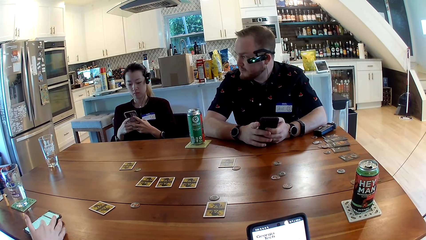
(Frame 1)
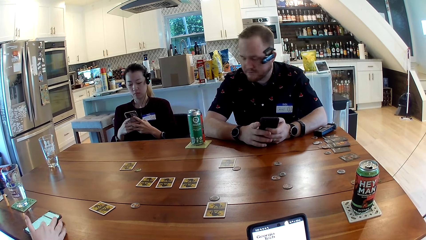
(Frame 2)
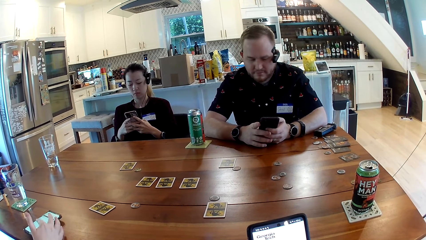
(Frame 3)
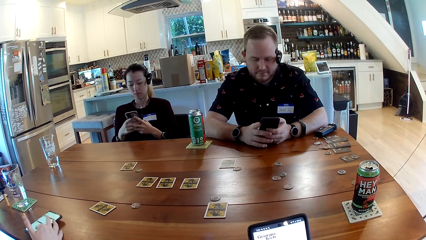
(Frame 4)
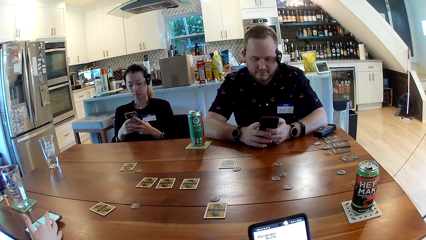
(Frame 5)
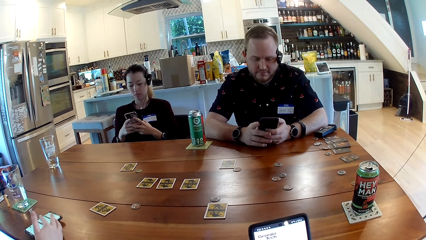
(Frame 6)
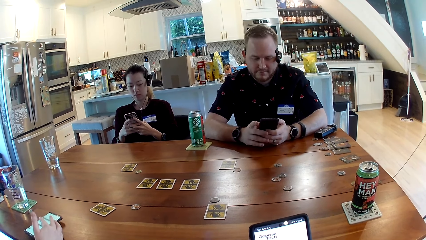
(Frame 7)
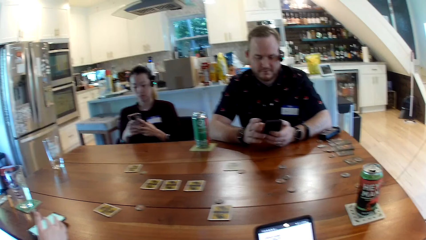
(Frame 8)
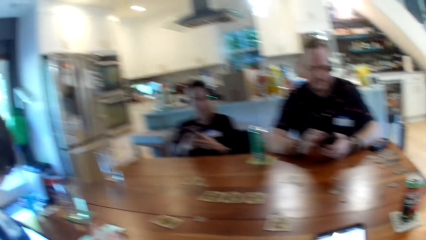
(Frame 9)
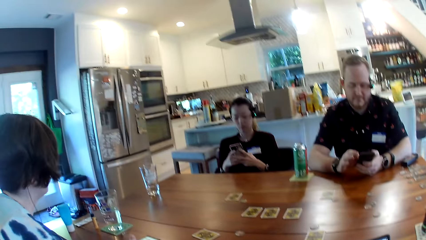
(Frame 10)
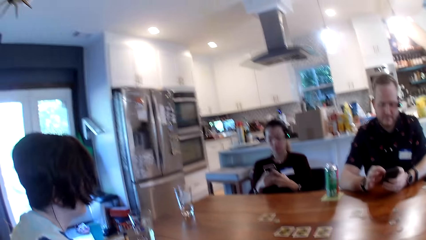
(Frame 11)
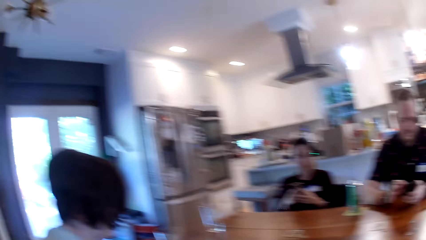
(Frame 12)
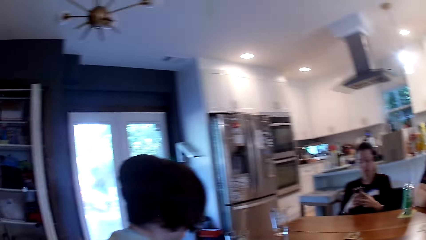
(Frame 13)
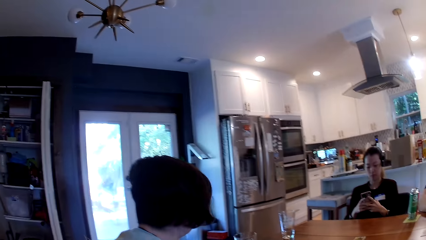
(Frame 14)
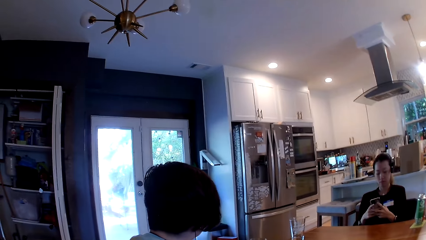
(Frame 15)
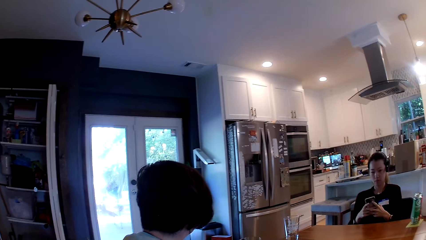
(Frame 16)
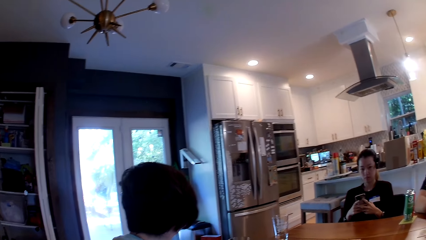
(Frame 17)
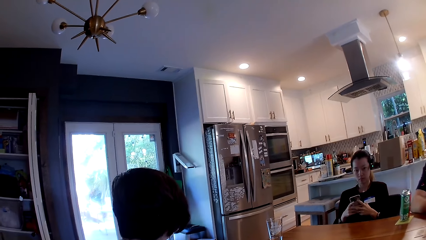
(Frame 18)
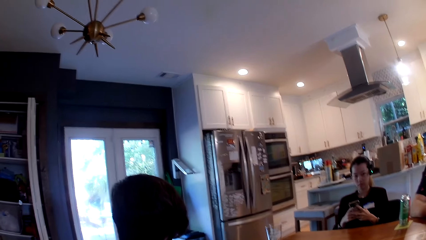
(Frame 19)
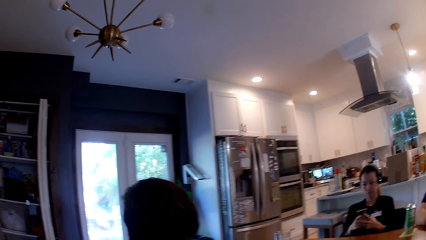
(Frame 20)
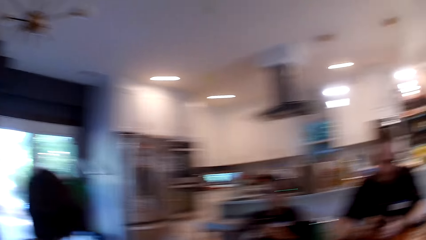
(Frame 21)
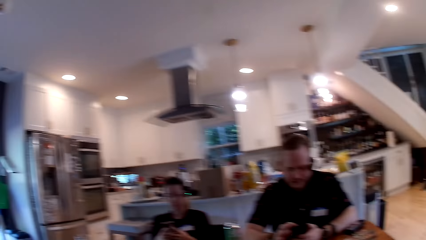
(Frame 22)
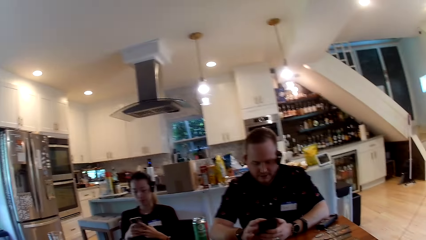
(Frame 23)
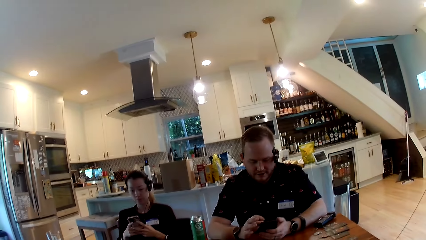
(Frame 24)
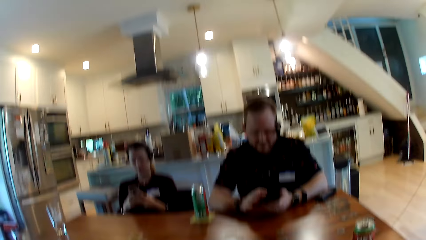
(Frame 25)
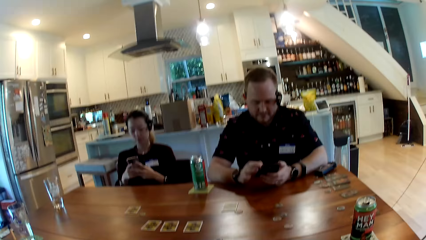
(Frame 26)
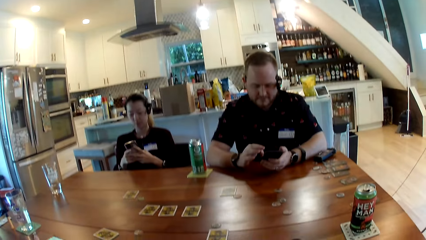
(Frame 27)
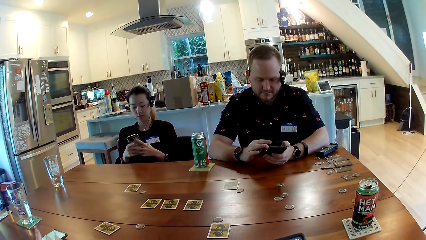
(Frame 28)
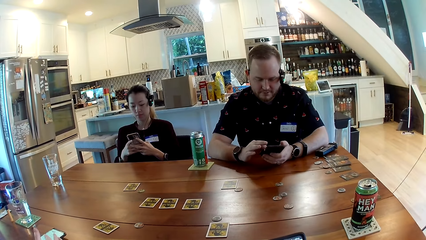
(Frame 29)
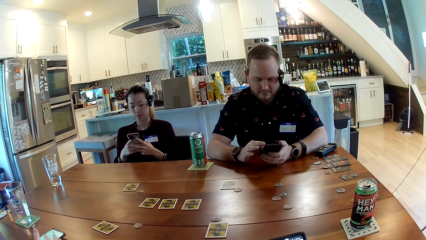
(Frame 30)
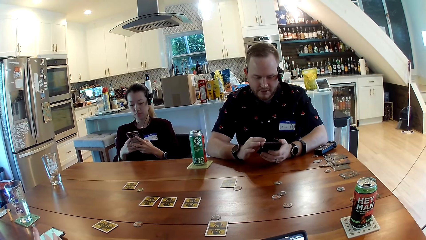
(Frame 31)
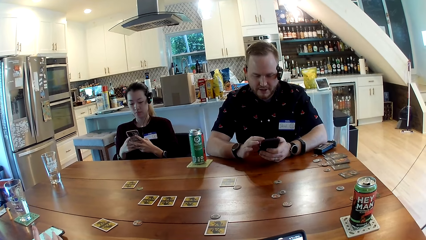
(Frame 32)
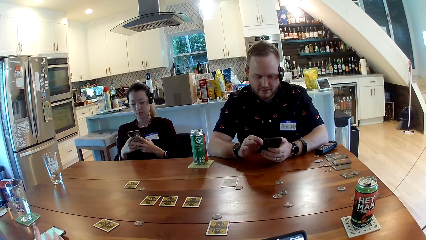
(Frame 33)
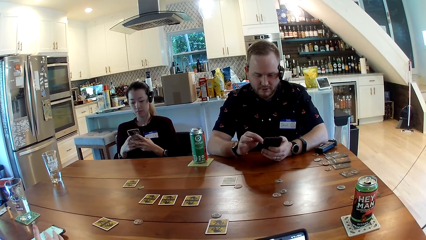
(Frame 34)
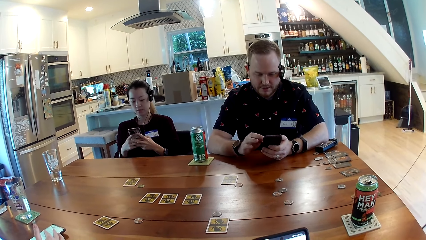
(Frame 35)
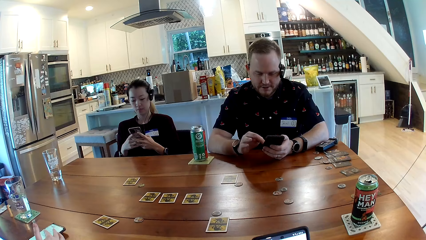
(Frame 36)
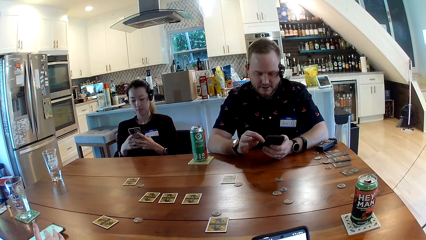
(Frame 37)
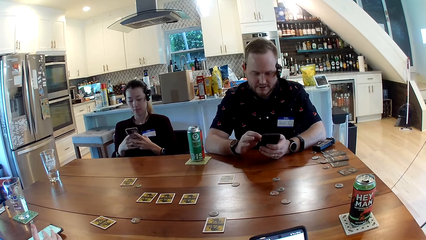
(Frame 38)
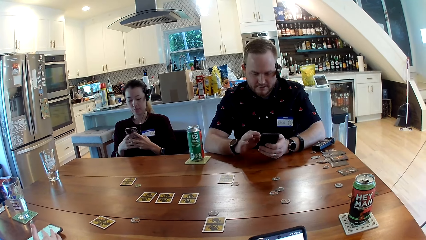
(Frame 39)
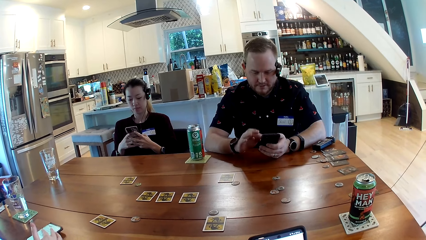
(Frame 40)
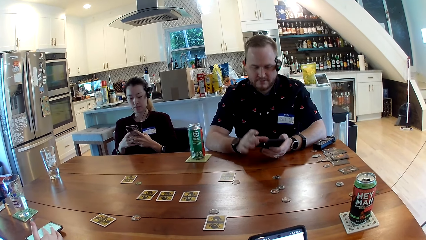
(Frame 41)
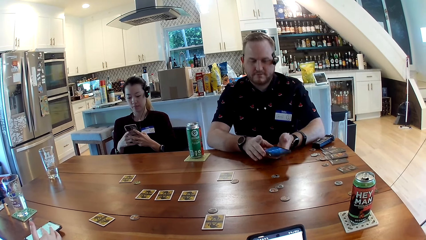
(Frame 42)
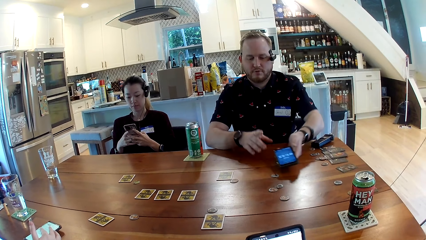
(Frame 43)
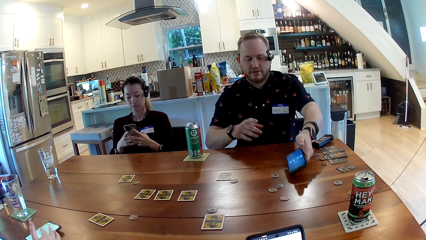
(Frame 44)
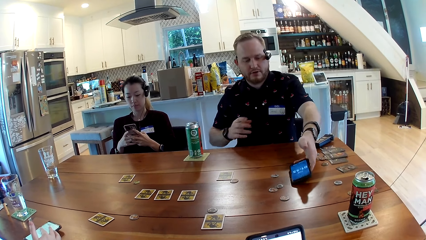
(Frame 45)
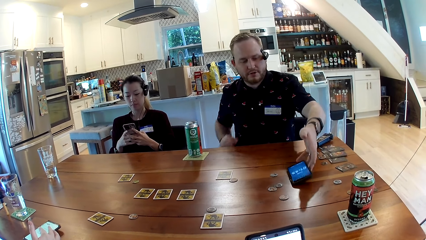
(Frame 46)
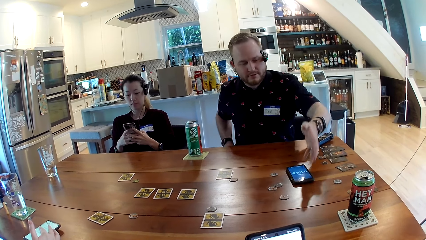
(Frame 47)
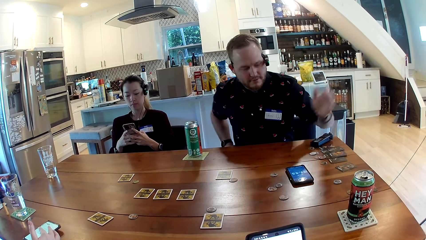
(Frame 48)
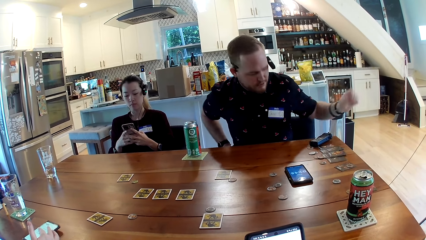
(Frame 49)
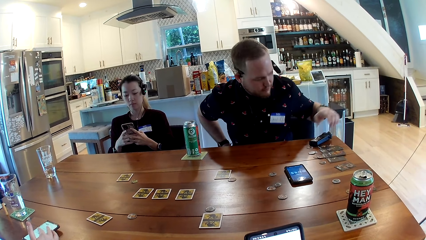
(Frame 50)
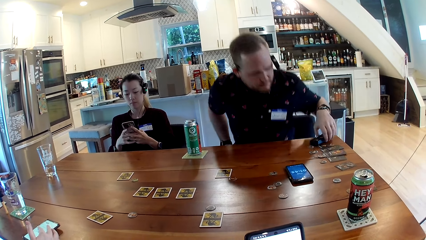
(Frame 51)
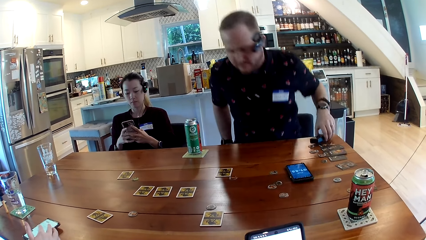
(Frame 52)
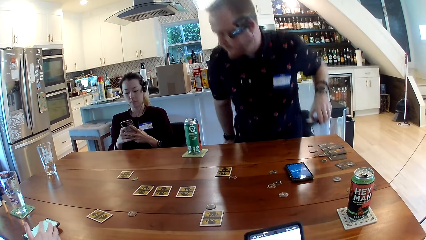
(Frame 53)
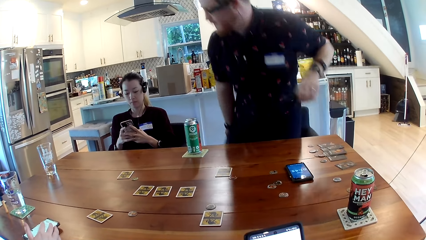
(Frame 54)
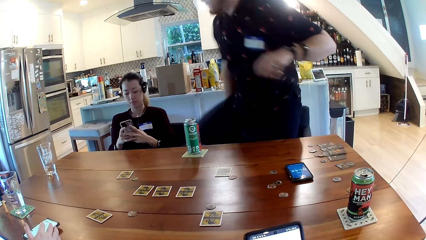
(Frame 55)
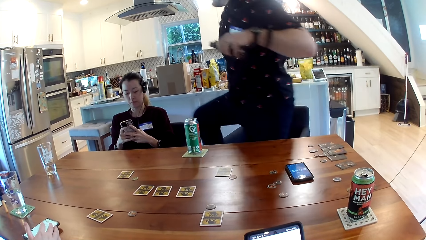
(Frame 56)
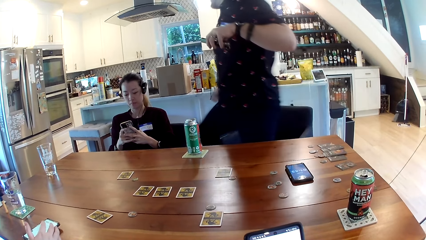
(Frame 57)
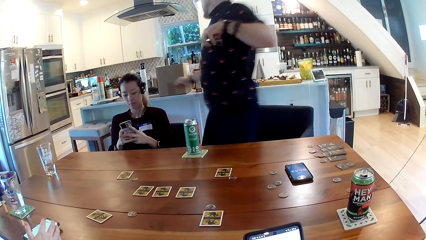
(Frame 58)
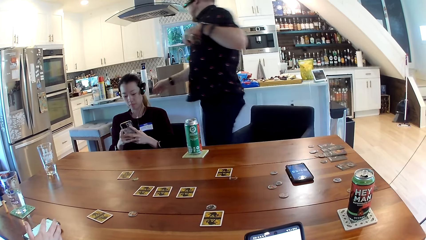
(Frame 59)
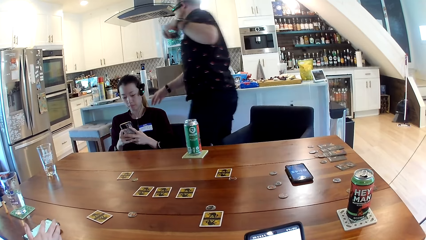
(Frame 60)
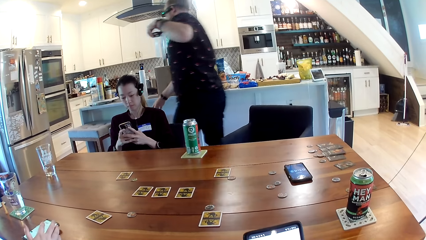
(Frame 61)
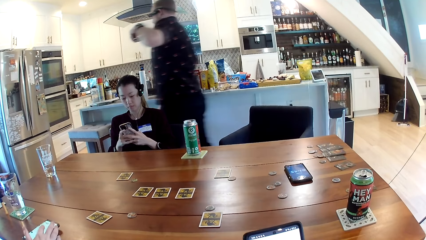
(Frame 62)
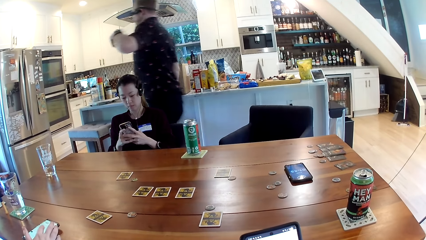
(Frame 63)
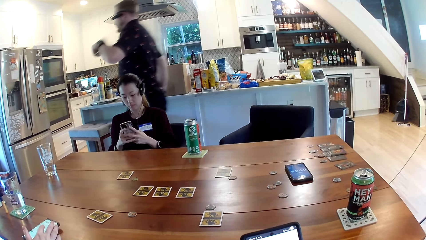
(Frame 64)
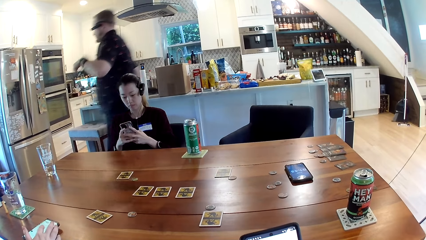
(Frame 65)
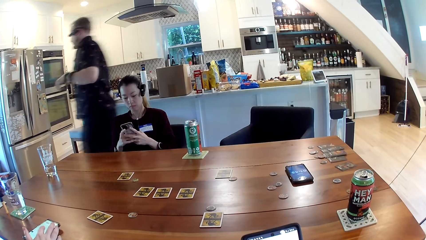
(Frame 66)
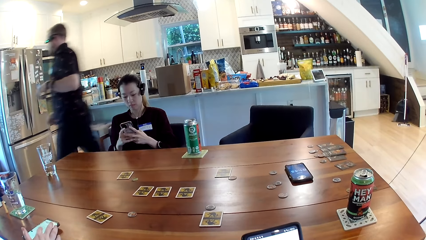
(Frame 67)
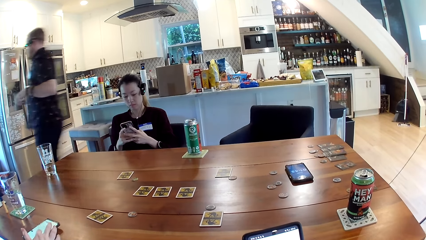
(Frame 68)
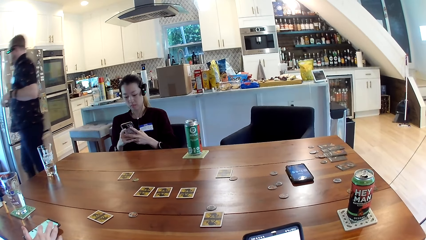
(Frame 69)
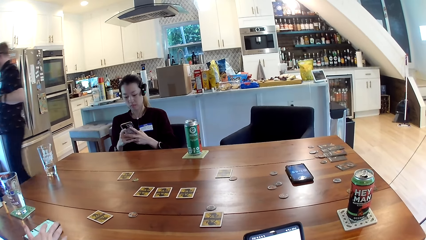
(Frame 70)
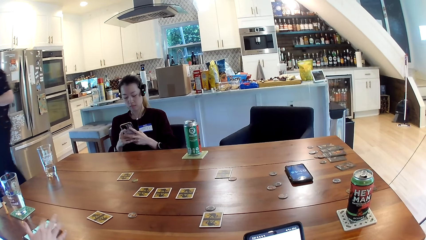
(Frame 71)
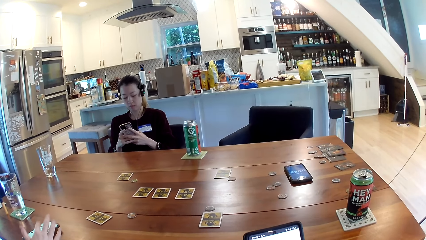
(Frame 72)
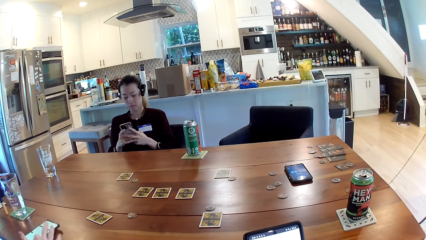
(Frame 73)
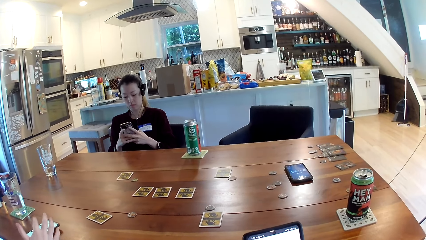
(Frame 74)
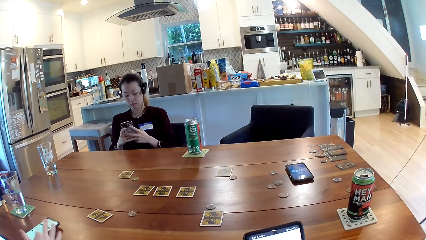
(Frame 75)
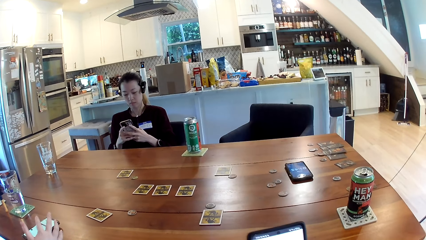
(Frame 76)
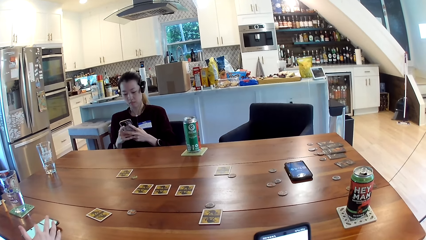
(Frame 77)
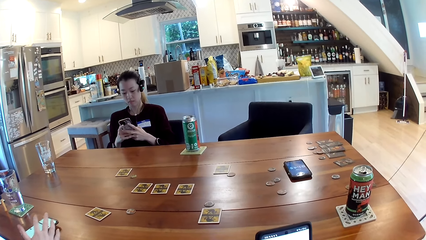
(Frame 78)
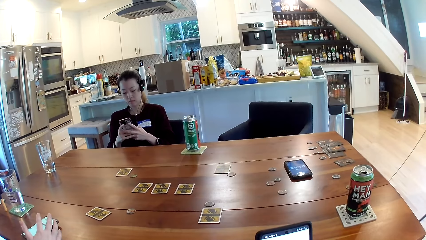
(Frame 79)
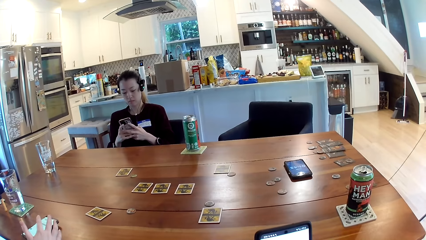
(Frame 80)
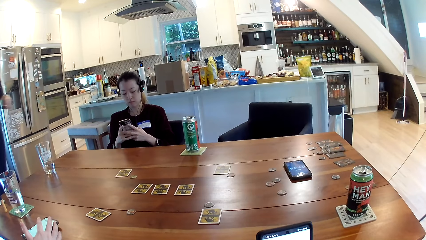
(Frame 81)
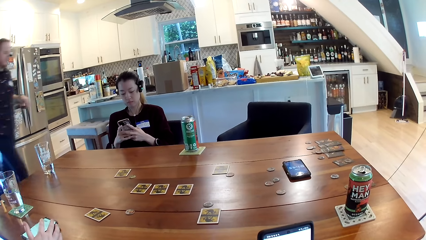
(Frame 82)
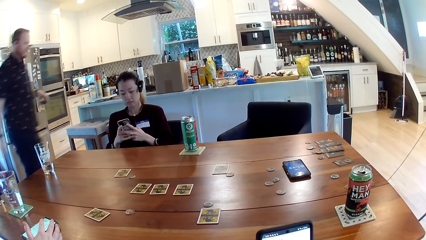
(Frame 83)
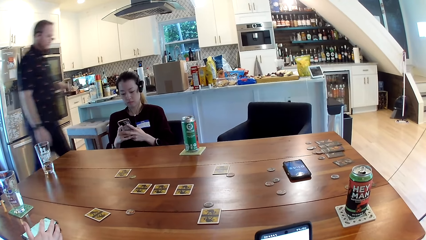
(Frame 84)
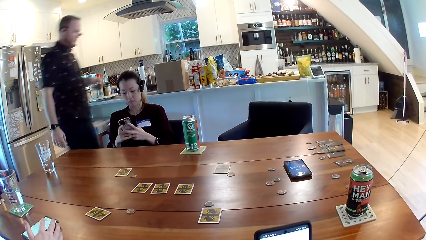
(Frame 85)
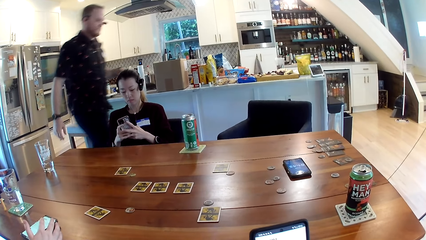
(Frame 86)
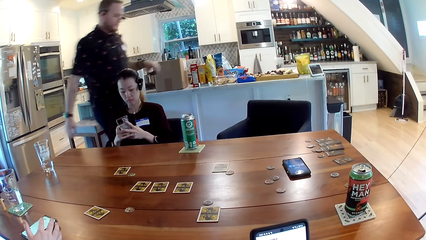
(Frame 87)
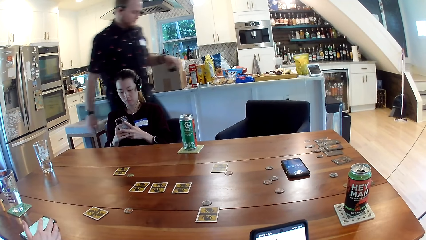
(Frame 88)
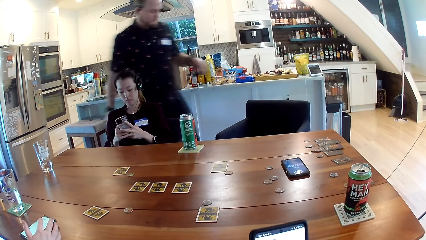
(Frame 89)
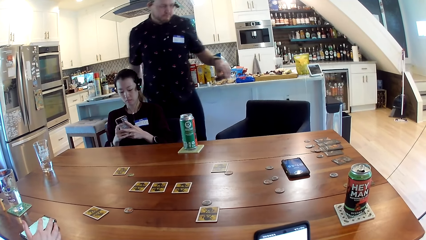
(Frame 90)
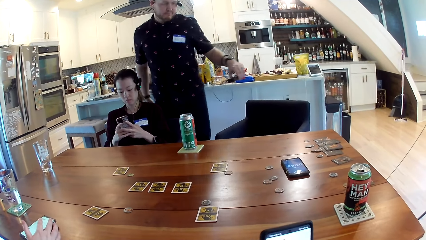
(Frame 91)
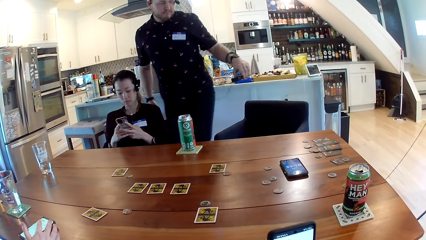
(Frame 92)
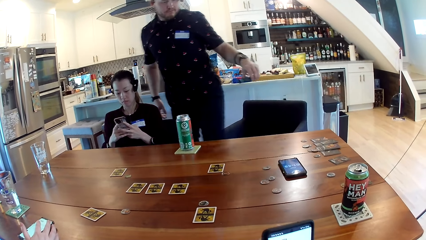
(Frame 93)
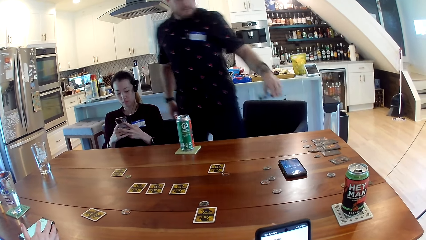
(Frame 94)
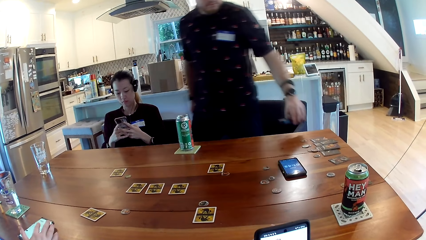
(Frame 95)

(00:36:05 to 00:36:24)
The camera wearer looks around. A man drops the phone on the table with his left hand. The man picks a recorder from the table with his left hand. The man stands up from a chair, walks away from the table, and walks to the table.
